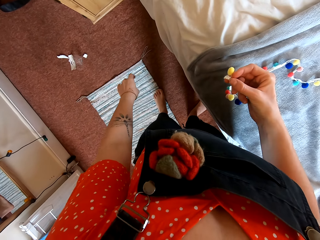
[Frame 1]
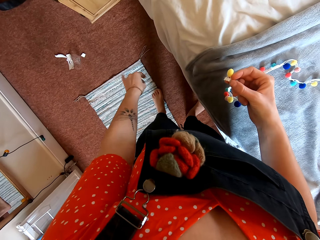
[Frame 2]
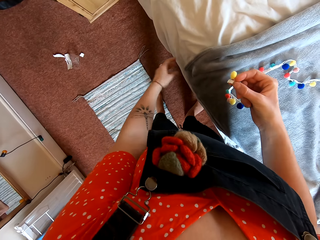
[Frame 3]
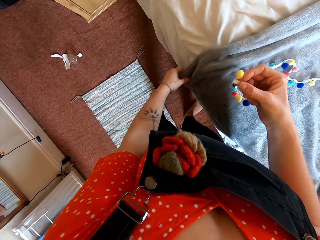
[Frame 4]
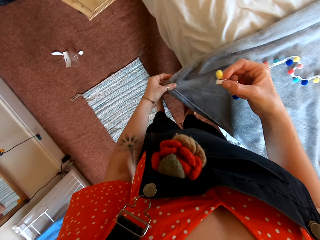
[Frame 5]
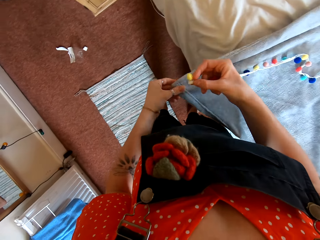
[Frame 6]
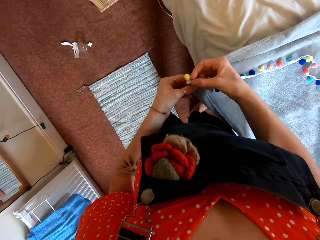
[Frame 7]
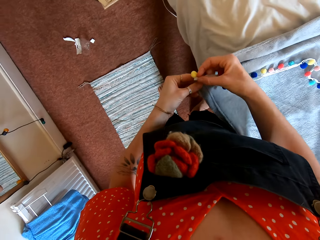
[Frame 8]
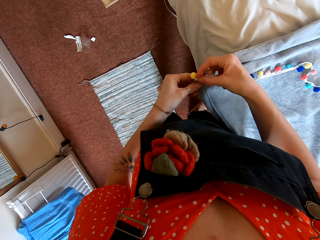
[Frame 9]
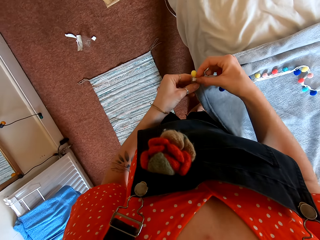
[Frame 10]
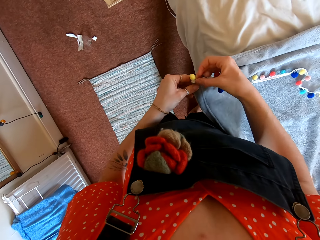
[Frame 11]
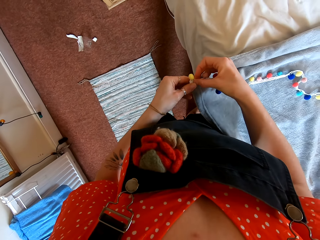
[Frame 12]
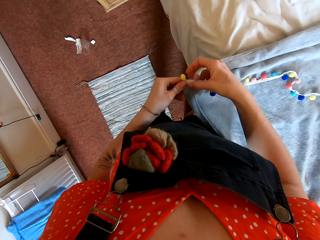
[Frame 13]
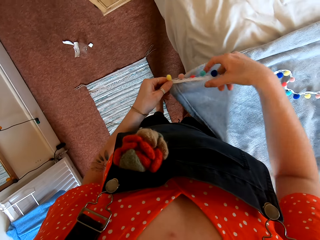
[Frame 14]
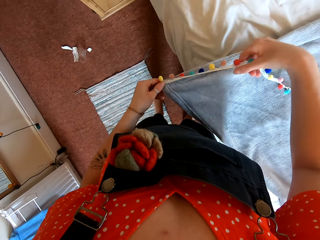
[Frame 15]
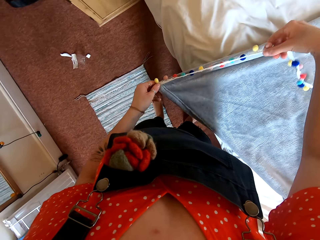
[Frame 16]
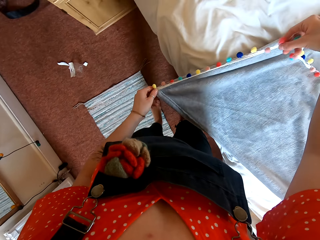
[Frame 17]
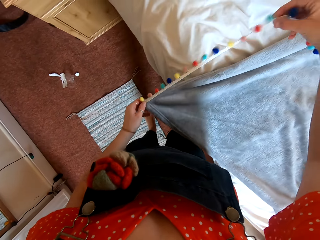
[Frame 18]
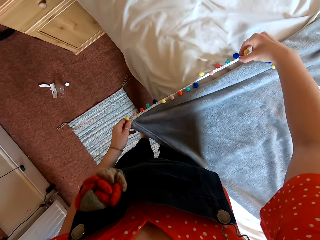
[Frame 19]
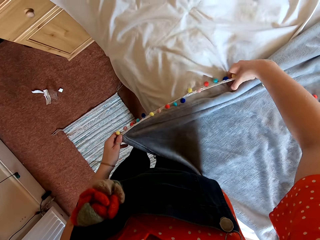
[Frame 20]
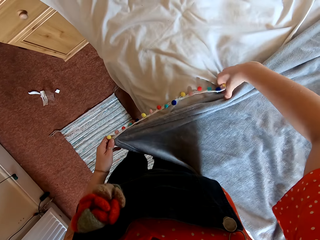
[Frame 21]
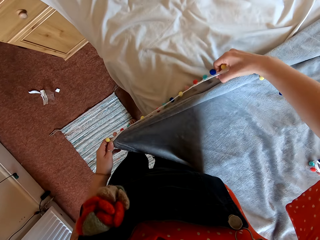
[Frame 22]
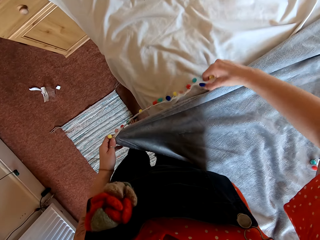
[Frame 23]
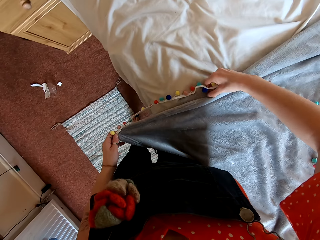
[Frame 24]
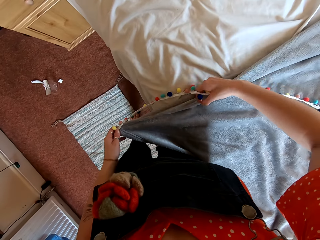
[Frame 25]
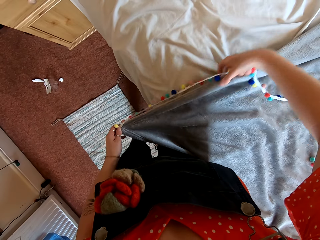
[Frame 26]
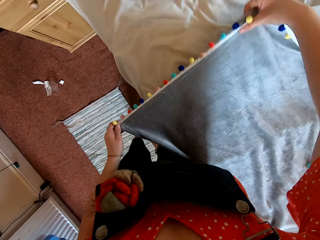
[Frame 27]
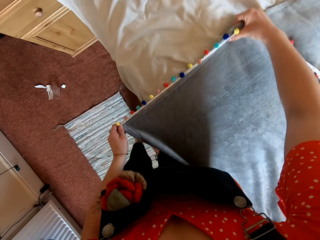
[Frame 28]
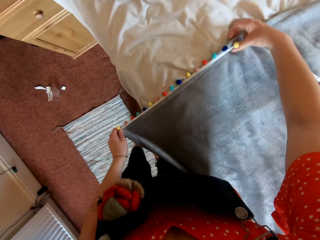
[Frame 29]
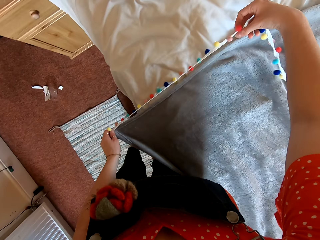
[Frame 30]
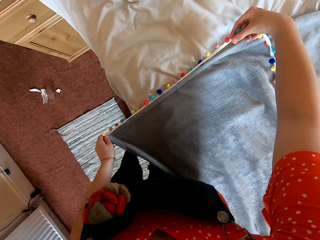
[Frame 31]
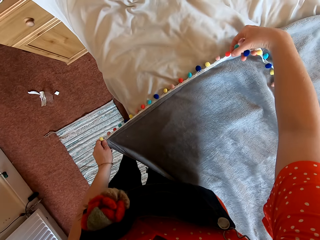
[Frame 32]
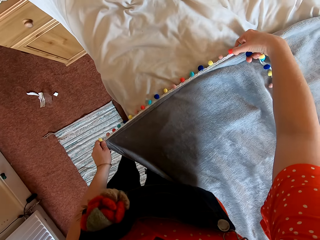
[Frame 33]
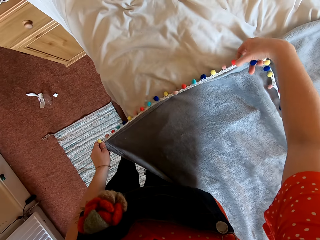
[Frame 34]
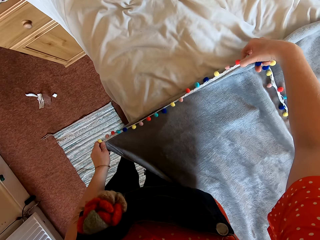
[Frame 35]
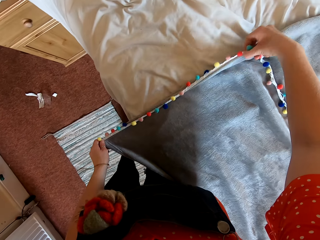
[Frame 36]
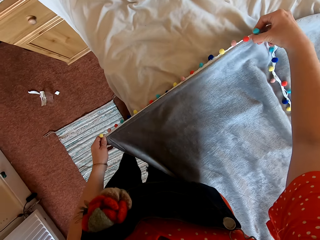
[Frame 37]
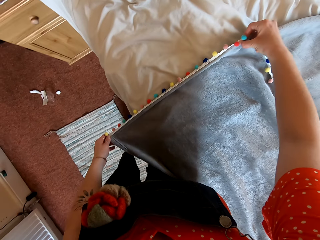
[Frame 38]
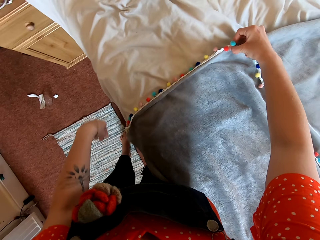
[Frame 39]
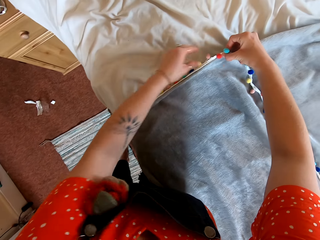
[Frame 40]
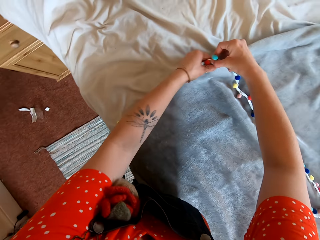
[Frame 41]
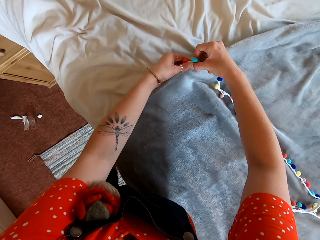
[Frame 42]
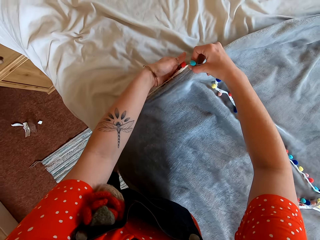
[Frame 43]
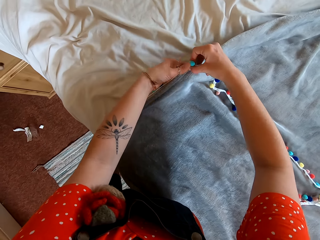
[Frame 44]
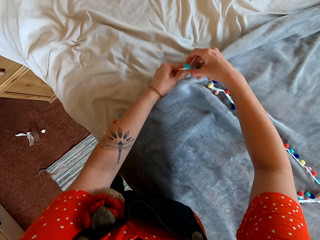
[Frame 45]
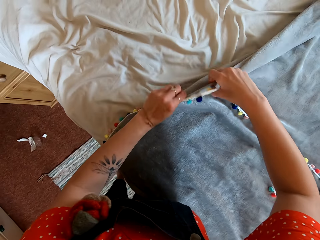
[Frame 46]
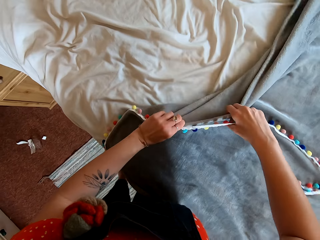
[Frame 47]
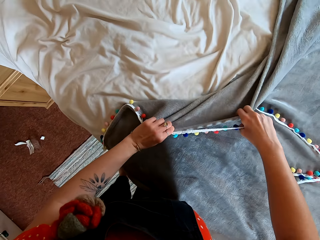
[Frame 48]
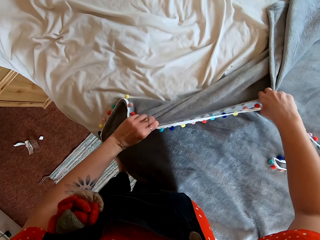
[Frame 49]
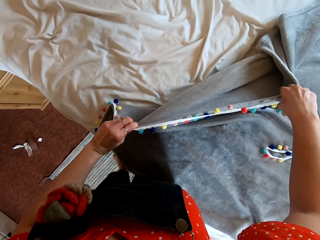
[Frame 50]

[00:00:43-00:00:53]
The camera wearer holds the towel. They fix something on the towel. They put the decoration strand on the blanket.

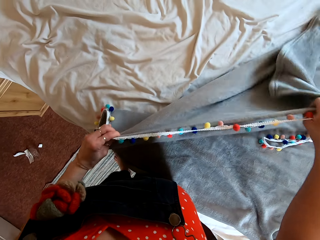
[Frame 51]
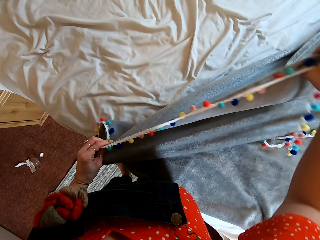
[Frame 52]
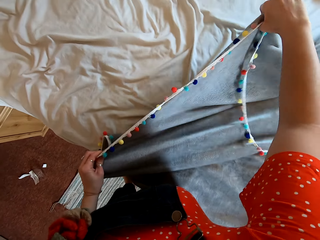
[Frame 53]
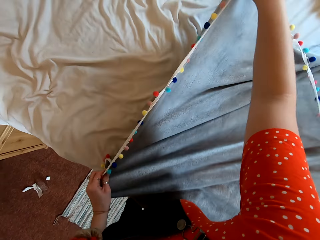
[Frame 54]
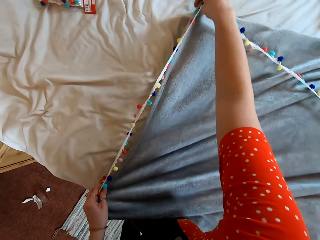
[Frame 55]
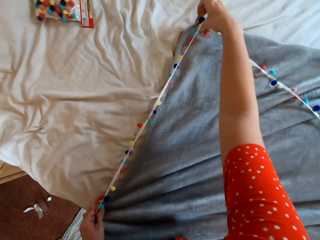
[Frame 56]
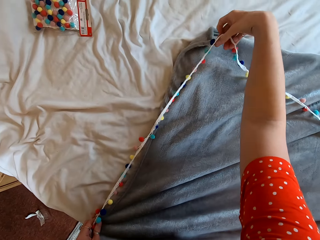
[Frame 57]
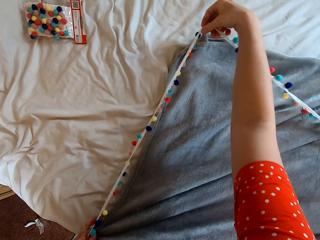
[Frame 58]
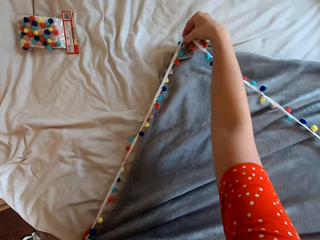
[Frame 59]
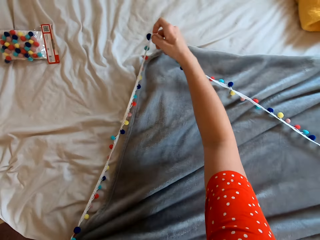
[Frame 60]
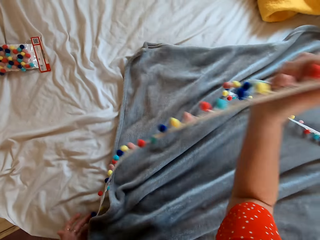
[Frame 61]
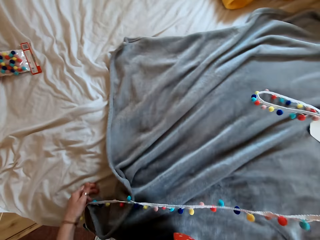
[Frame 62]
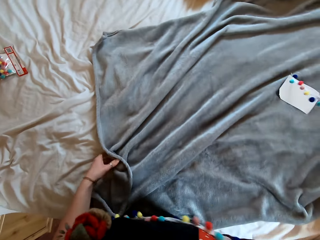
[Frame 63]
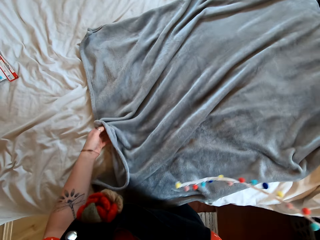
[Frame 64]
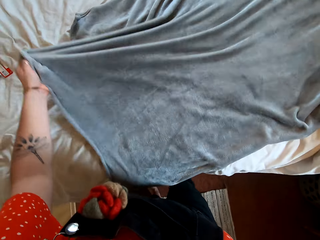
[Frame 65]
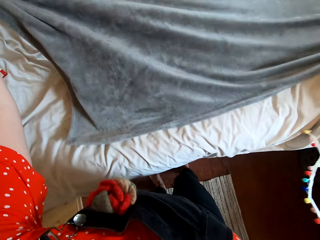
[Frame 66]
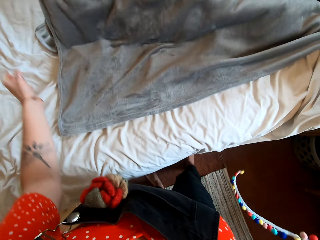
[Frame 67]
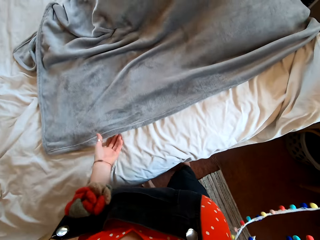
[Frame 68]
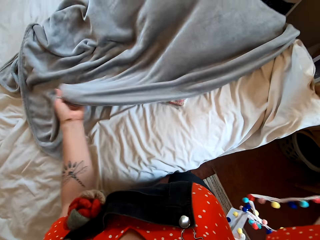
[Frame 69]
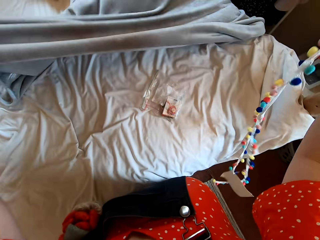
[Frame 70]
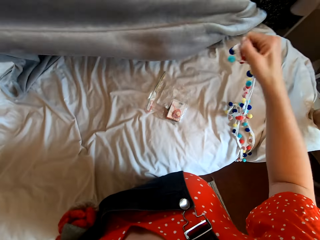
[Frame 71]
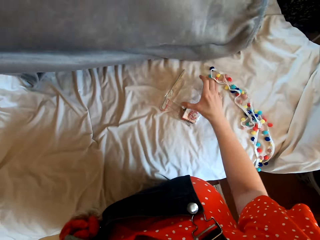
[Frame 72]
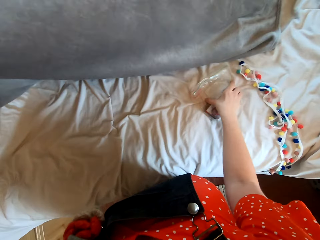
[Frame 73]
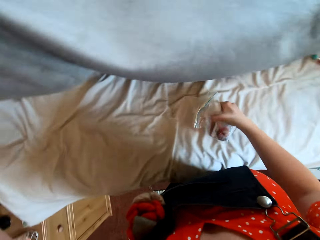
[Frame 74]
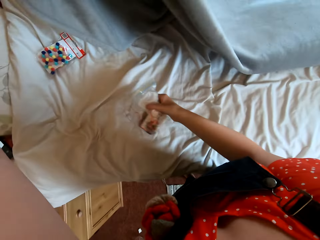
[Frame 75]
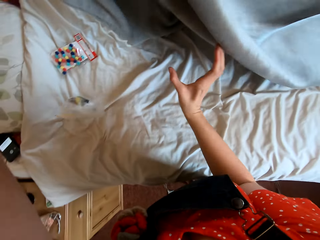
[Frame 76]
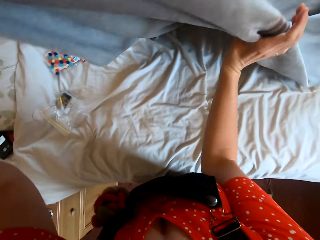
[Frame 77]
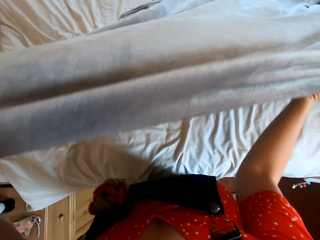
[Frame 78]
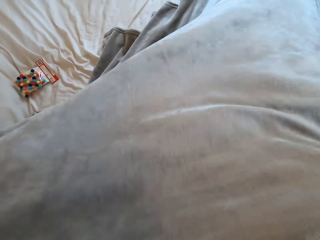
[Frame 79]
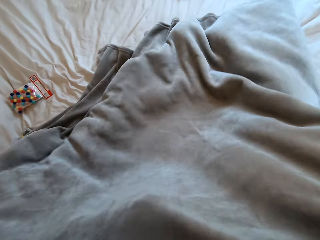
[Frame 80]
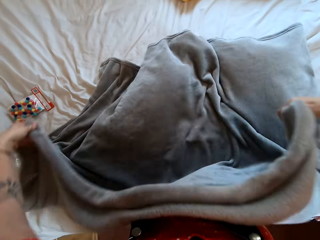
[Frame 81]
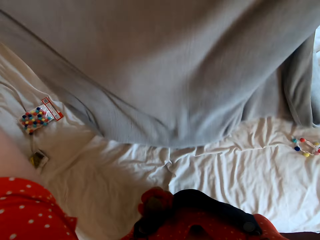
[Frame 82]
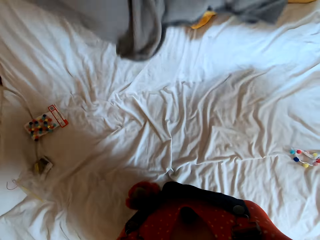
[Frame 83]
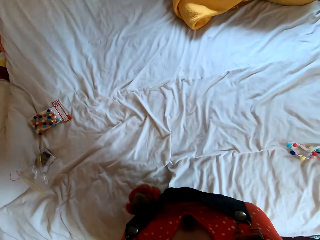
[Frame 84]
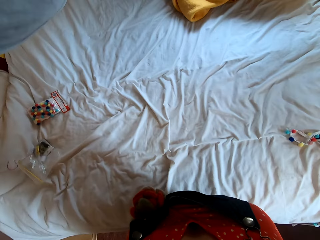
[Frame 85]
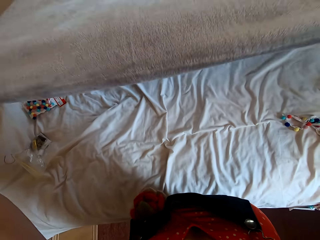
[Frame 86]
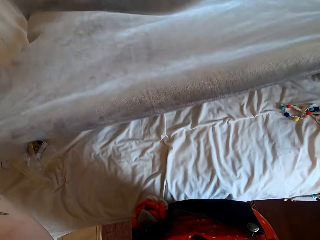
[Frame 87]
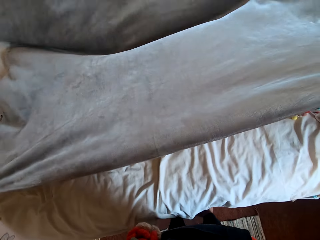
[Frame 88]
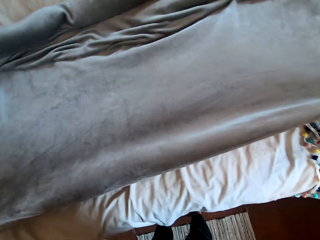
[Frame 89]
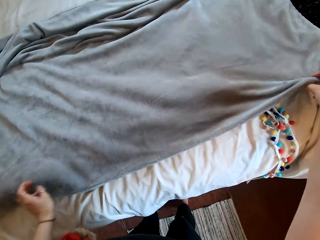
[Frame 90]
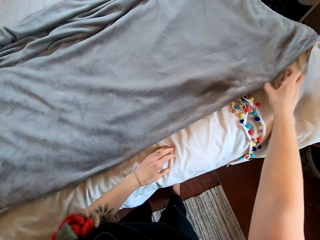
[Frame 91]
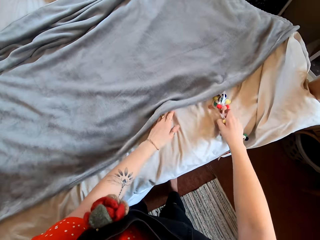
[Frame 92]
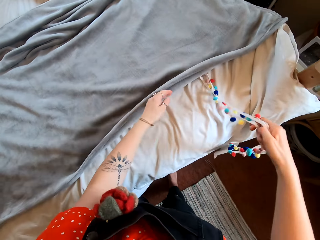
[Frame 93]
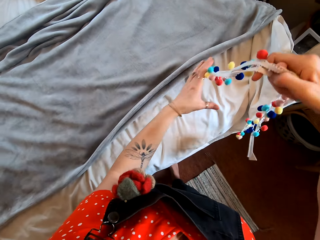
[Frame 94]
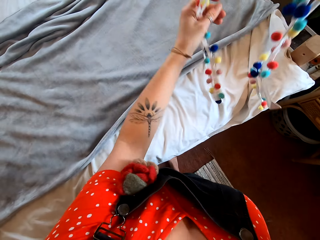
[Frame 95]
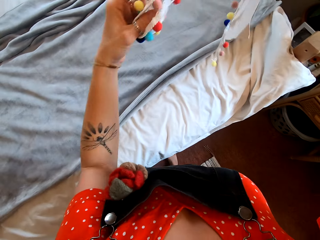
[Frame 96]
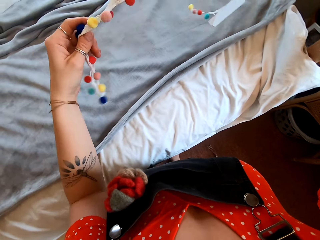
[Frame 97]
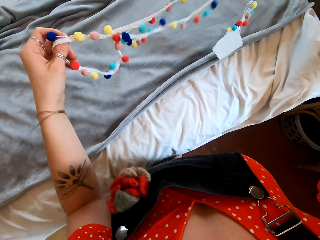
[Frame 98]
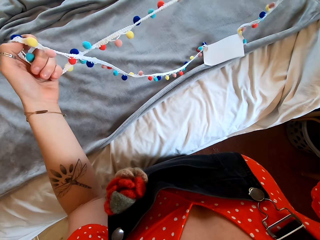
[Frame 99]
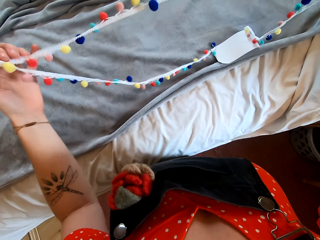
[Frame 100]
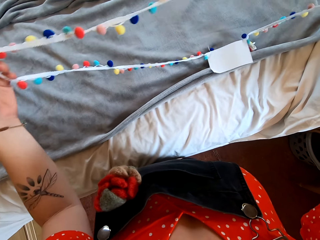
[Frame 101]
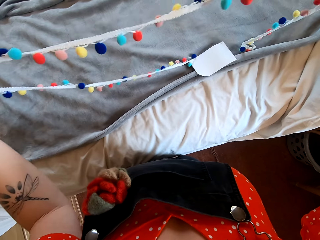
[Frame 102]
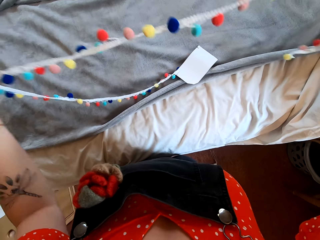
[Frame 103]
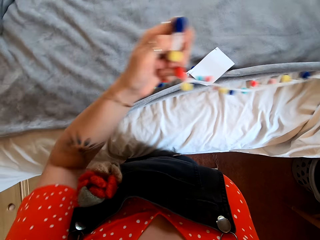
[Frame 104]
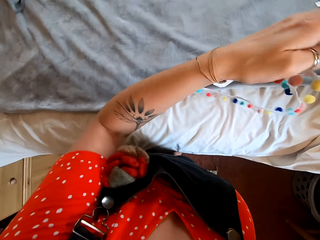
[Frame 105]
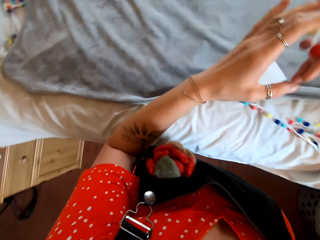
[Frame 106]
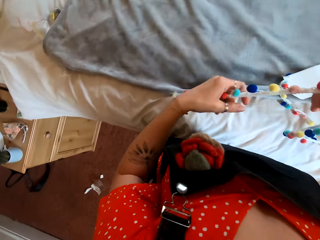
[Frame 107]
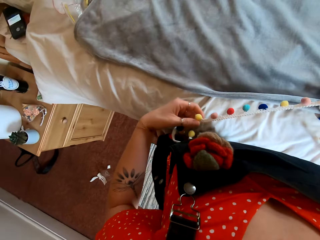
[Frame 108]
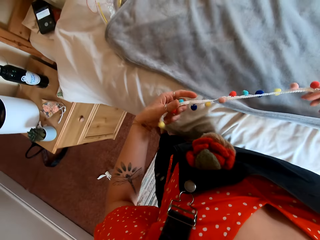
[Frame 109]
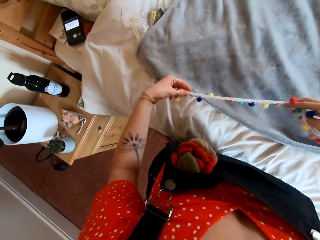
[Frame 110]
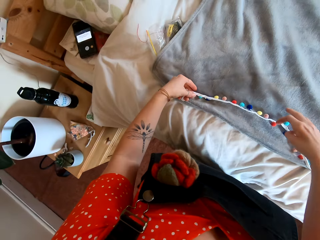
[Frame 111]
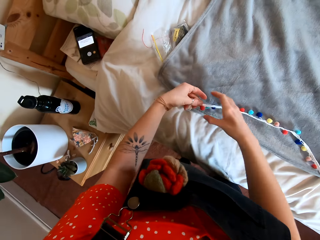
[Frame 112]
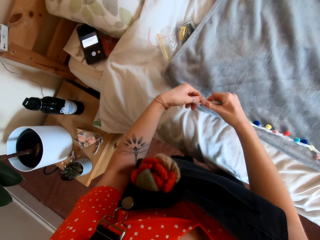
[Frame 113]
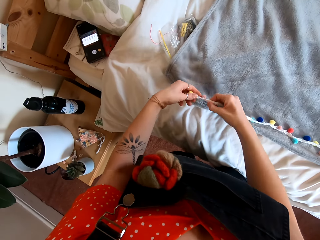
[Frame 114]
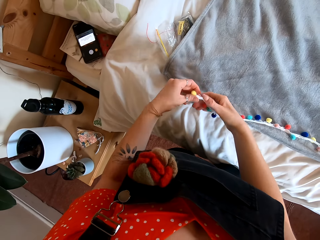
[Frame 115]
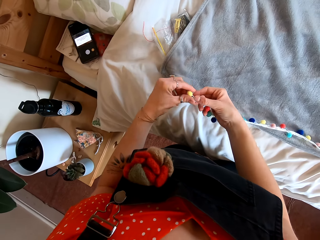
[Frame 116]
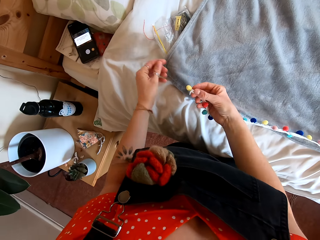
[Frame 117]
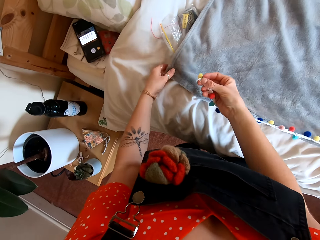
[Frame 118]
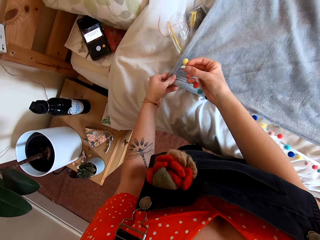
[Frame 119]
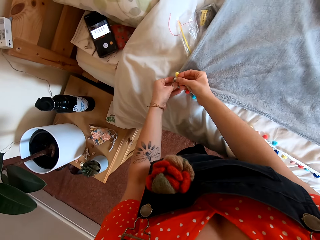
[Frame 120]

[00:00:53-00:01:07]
The camera wearer removes the decoration strand from the blanket. They adjust the towel. They move the blanket. They put something down. They move the wrapped object aside. They move the blanket again. They spread the blanket on the bed. They pick up the decoration strand. They fix something on the towel.
